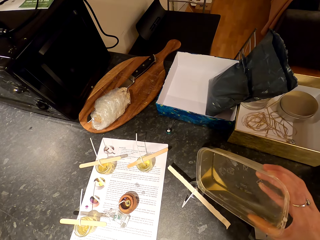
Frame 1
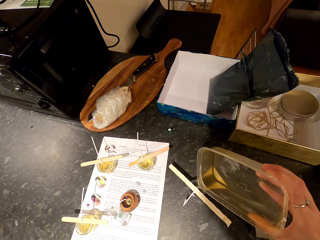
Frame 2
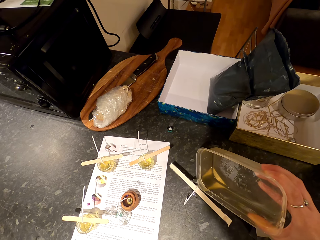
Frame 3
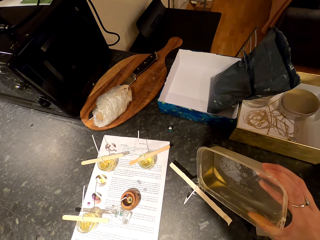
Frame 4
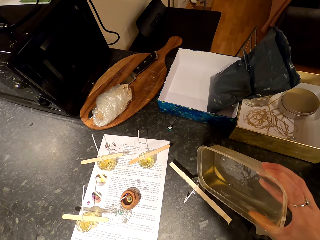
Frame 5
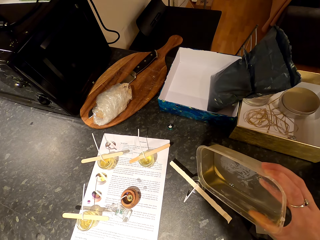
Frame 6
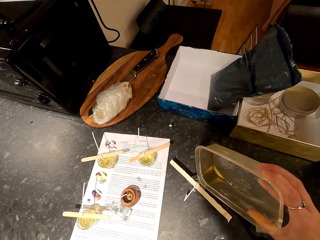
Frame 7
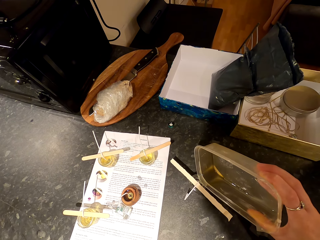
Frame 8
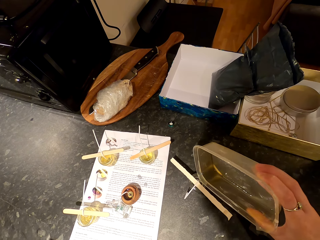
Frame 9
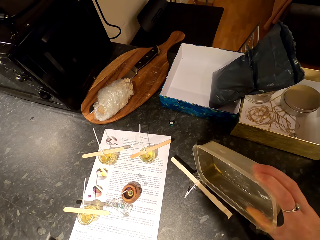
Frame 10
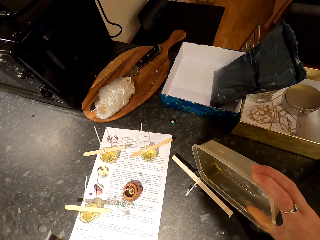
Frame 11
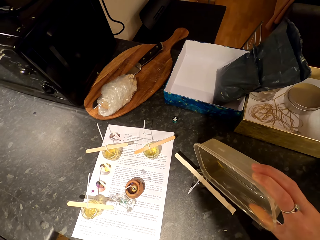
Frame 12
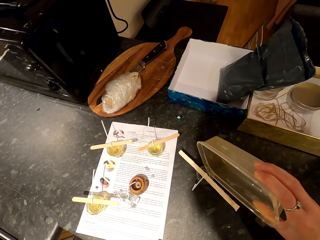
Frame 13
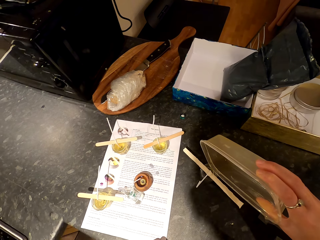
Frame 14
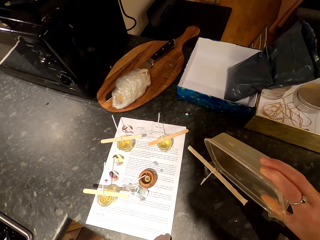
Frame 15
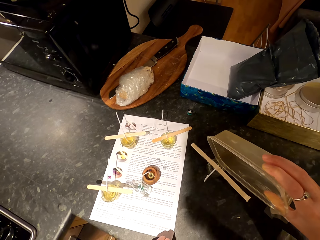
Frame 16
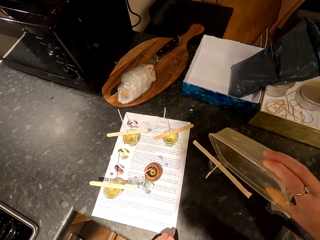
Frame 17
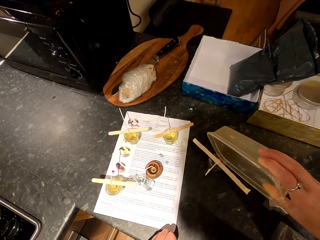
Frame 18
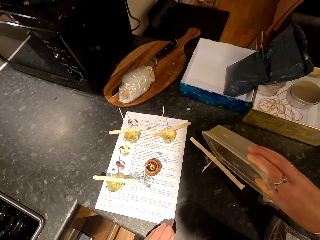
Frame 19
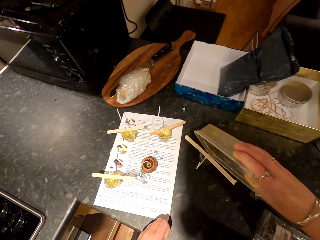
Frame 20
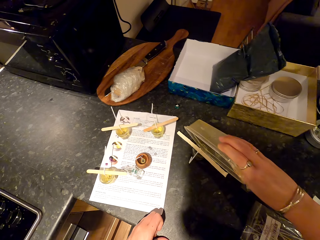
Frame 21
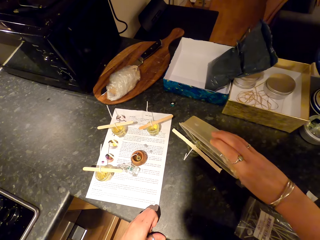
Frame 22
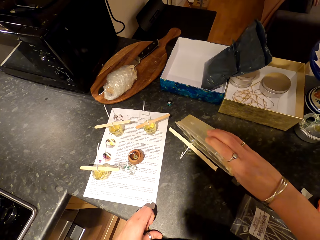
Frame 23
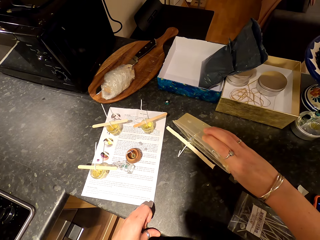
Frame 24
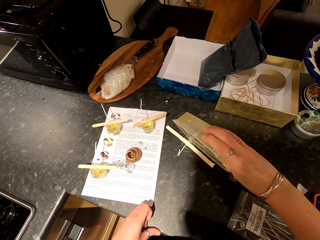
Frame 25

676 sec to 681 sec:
The camera wearer pours the liquid in the tin.

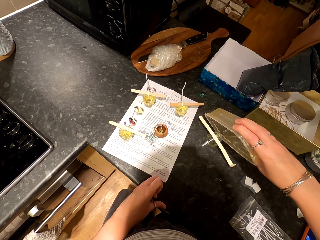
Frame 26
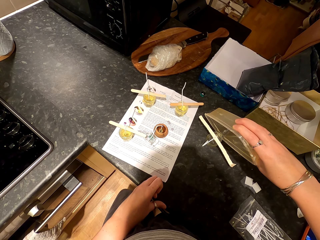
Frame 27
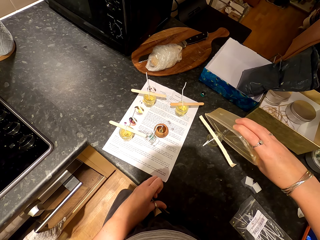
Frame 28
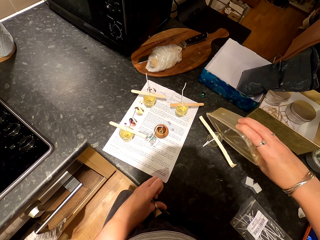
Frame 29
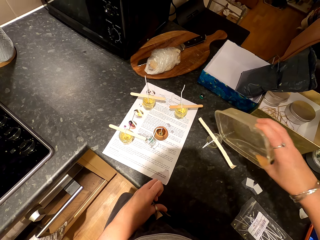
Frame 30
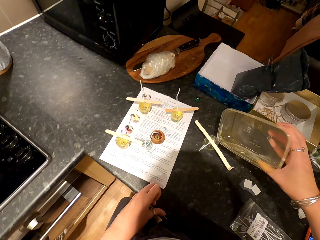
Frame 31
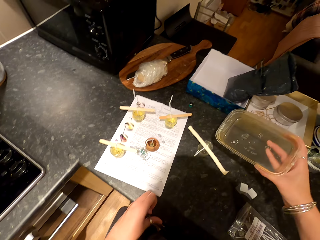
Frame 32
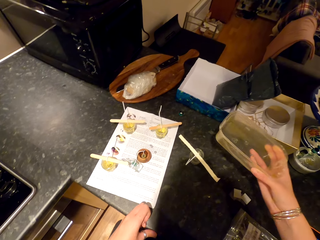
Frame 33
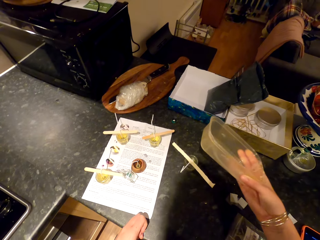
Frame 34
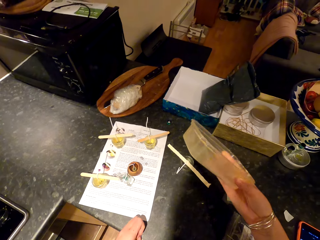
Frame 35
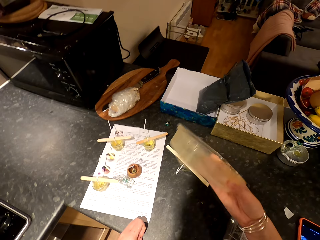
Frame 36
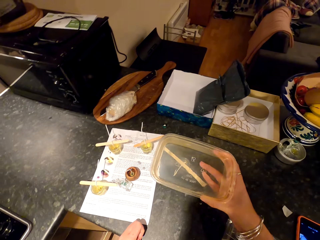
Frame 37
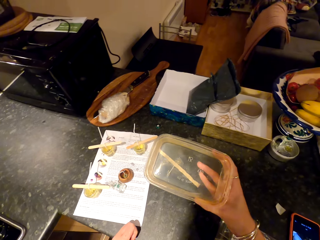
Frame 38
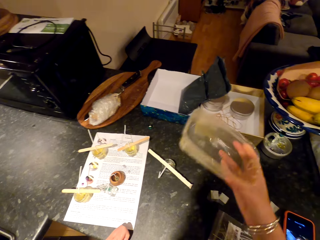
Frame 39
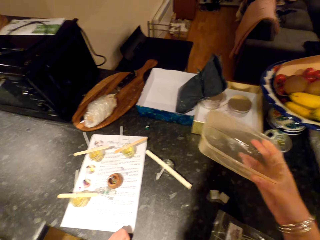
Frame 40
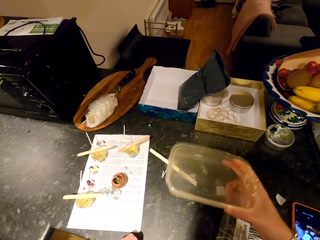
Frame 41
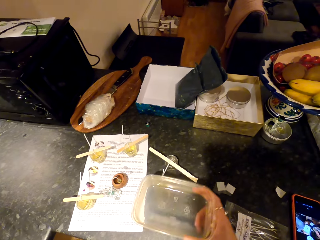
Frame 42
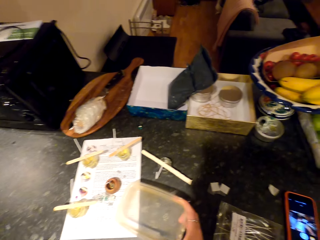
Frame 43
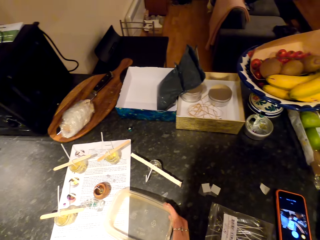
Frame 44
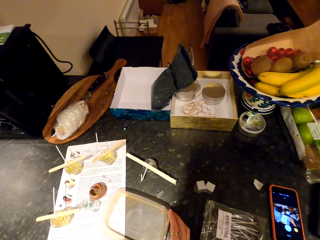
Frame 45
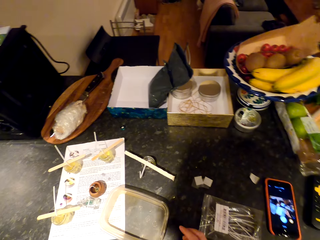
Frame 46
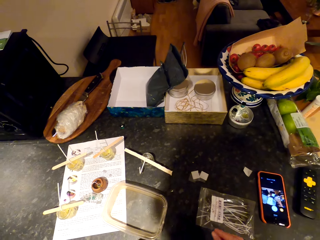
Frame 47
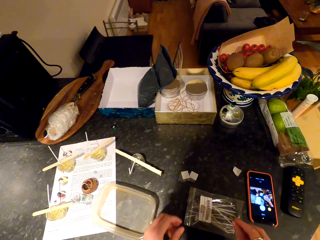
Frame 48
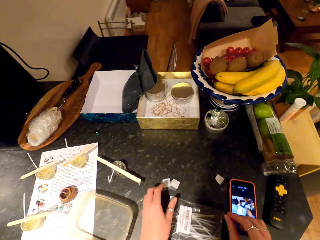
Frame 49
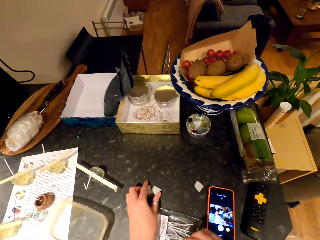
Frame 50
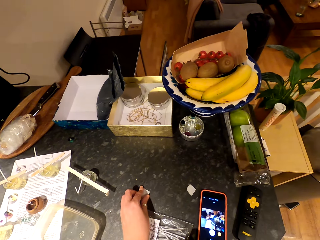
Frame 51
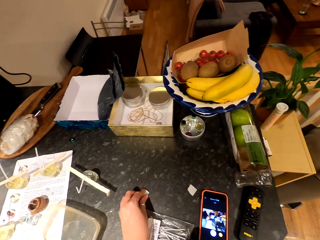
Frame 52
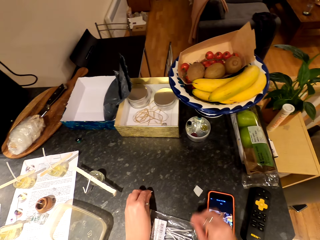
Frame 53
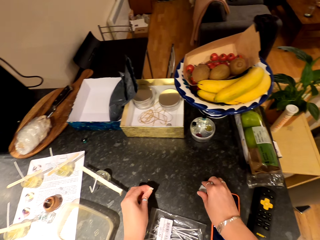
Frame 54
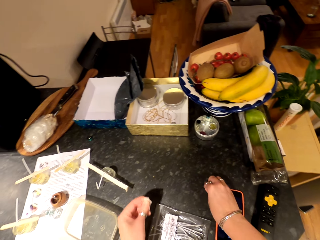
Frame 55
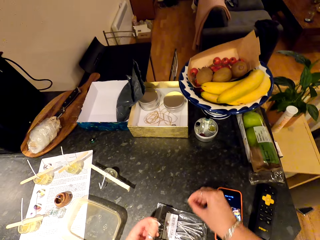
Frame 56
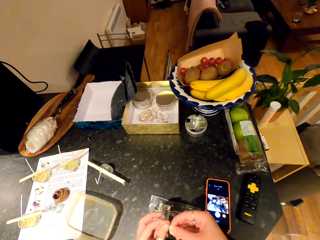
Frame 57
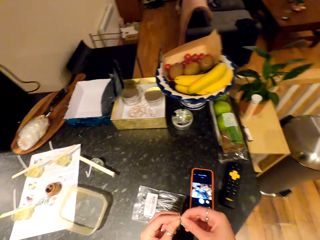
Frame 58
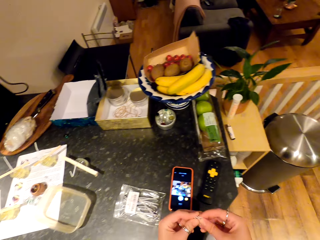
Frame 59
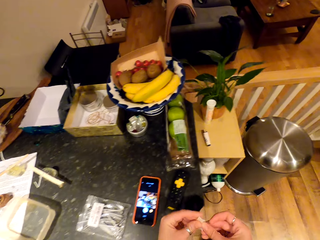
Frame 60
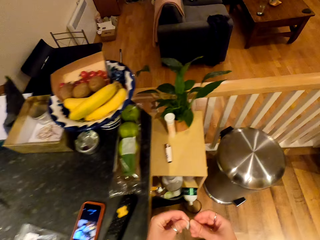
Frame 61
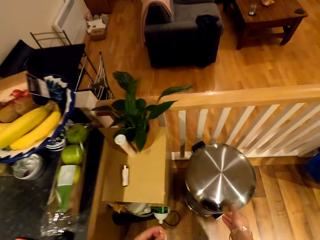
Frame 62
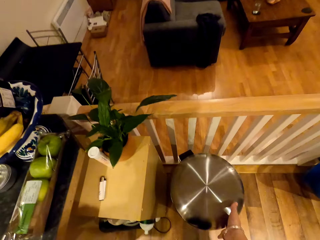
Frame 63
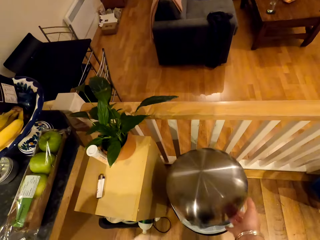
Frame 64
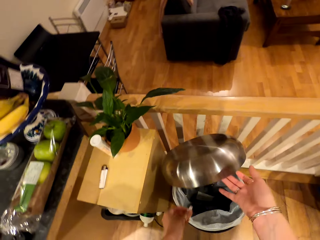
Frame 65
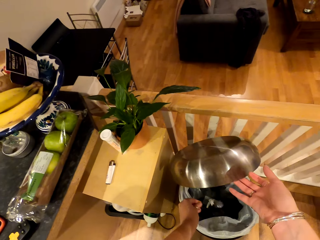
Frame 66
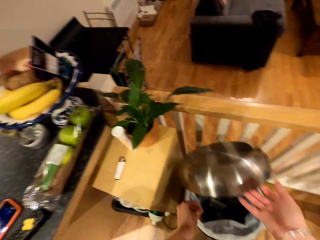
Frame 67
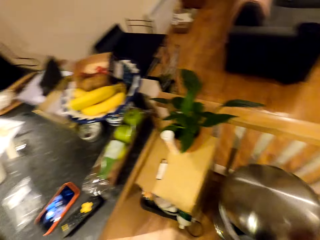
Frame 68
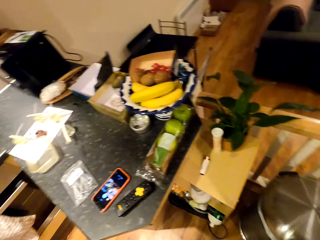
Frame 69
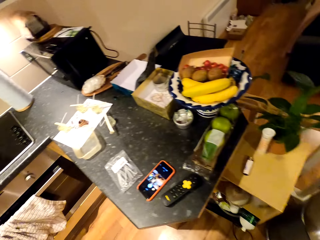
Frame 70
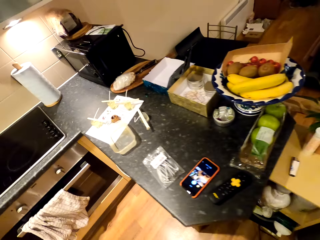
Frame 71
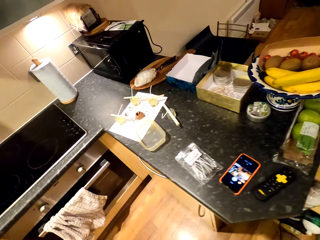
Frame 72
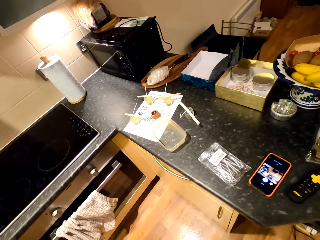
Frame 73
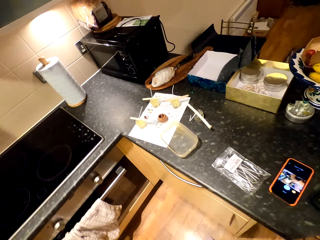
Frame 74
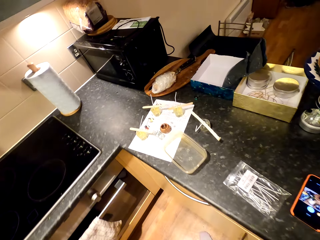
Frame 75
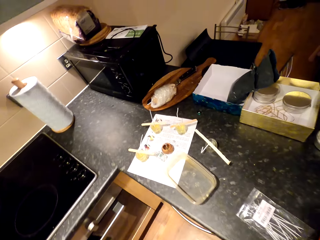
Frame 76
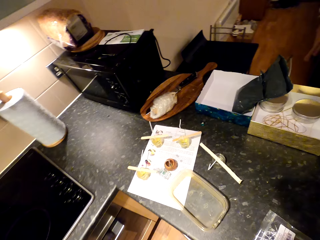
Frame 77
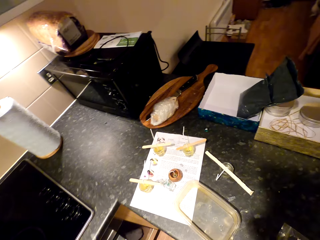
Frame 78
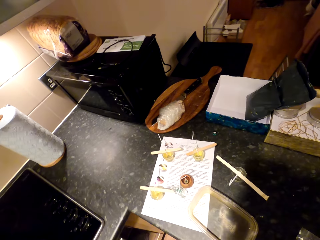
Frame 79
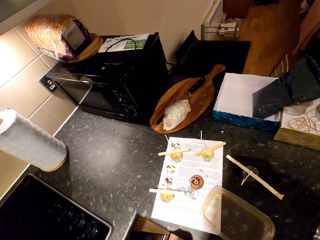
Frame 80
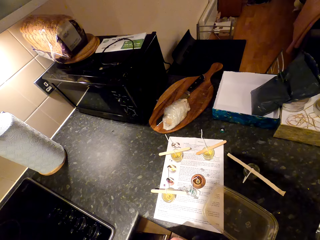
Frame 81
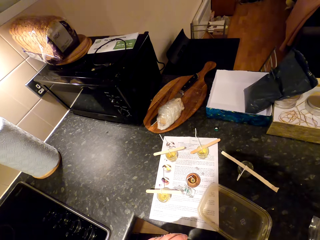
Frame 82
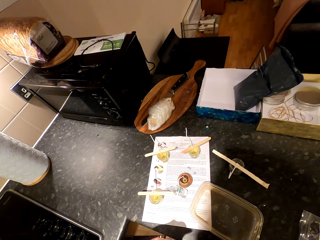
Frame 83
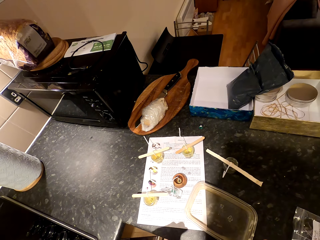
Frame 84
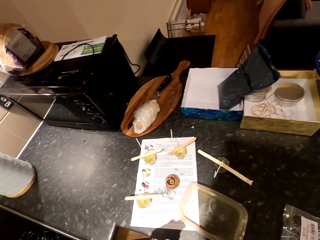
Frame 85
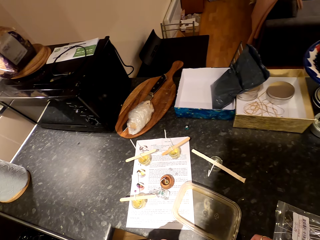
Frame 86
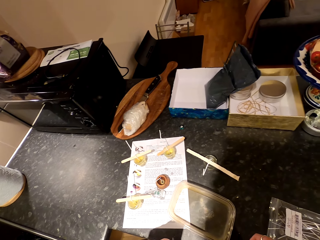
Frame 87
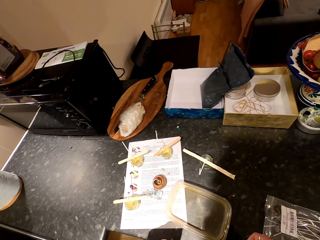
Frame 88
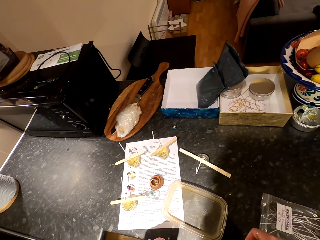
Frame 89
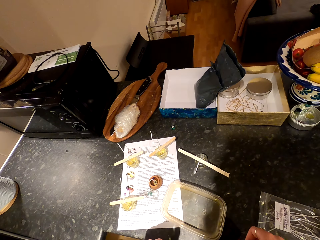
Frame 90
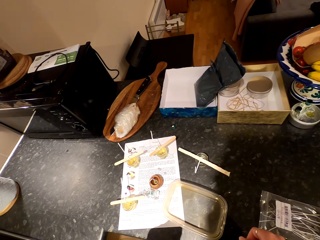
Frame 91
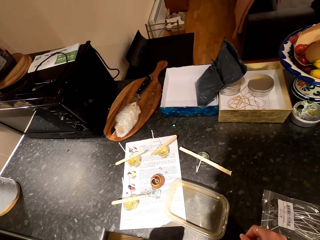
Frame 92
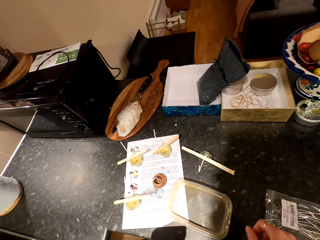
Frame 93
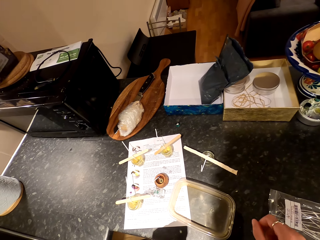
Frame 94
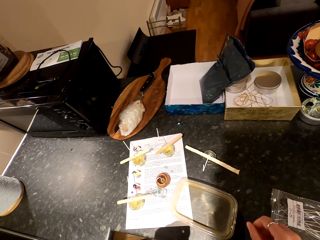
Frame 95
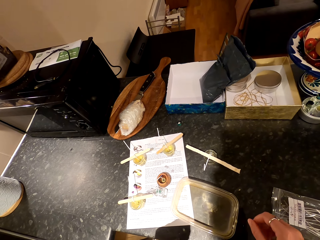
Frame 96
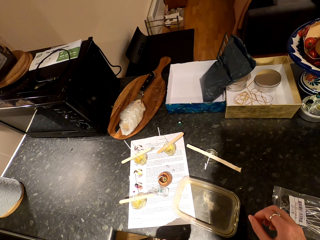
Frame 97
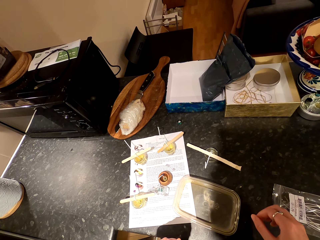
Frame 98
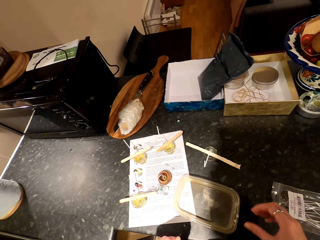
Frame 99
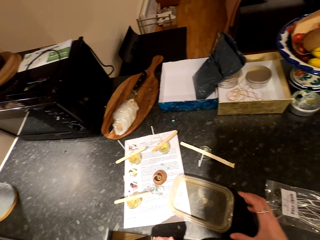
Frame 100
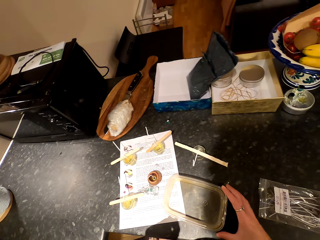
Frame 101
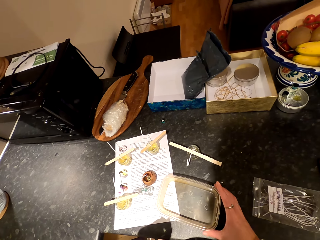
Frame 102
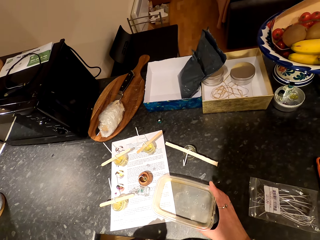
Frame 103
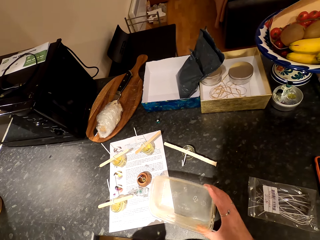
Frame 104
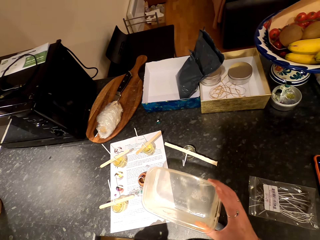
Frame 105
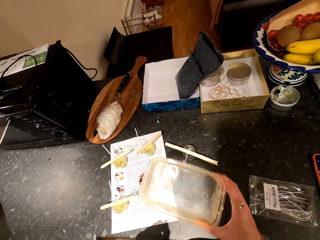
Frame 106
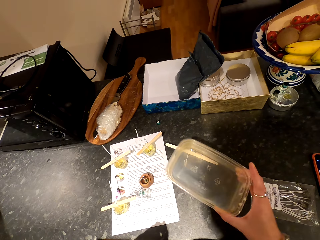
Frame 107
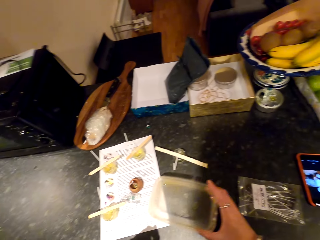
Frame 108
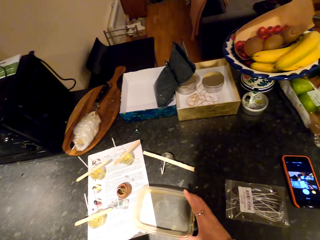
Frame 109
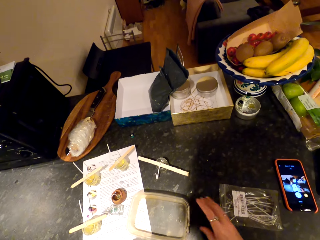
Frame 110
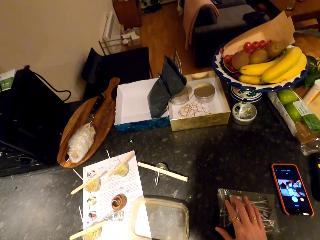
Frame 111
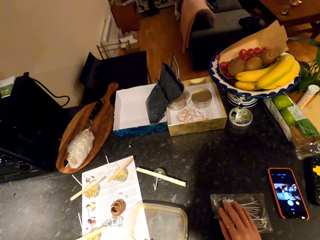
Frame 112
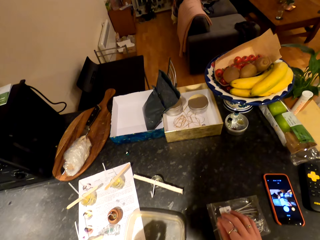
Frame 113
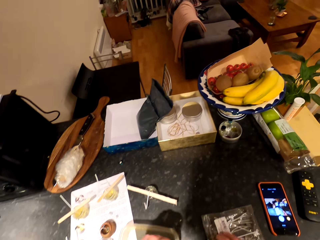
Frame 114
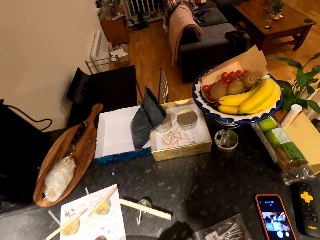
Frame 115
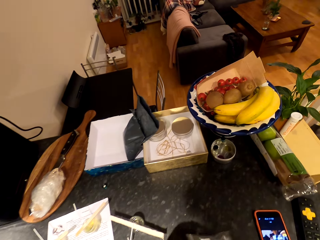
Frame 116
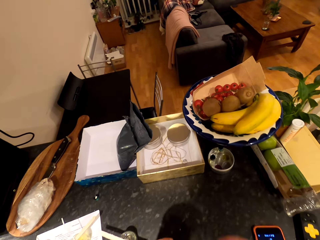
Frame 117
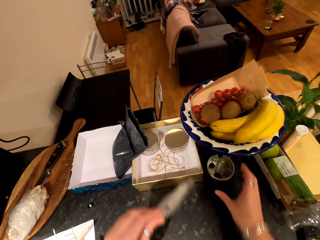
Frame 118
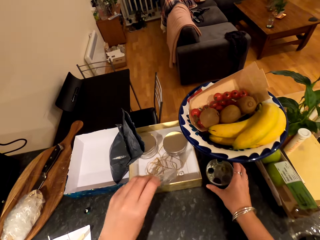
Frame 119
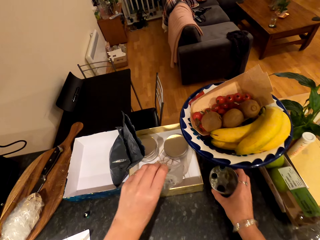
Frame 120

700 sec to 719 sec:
The camera wearer shakes the mixing container or tin. They put the tin on the table, collect the chaff, and untidy the table. They open the bin and drop the chaff in the dustbin. They walk around. They pick up the tin. They pick up a sachet of something. They put the tin on the table.
